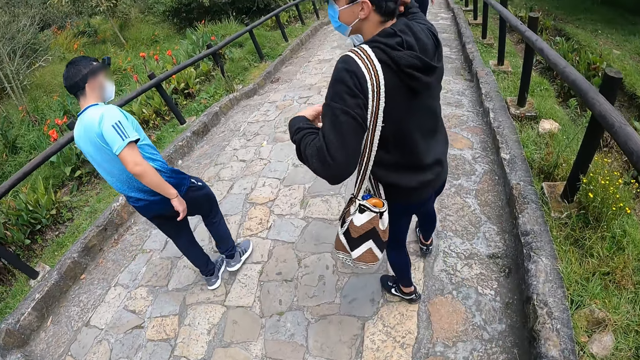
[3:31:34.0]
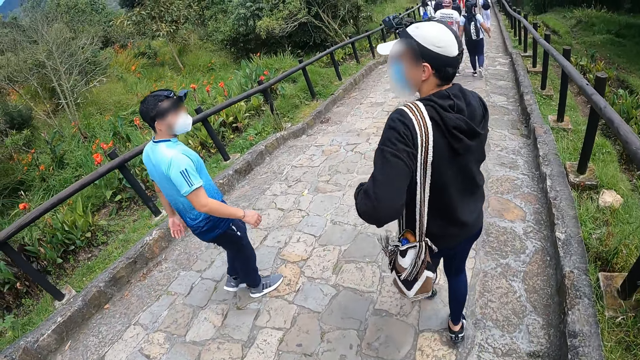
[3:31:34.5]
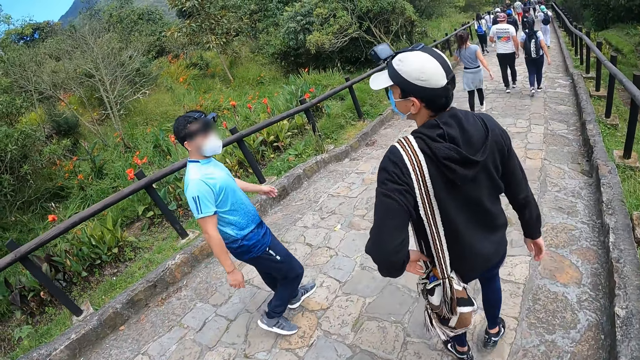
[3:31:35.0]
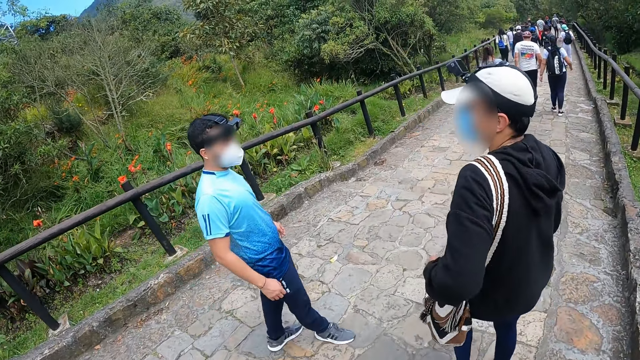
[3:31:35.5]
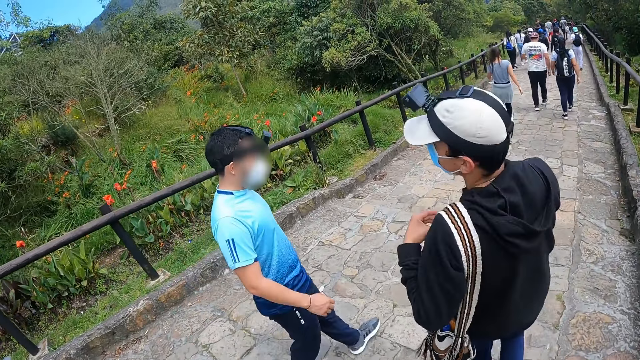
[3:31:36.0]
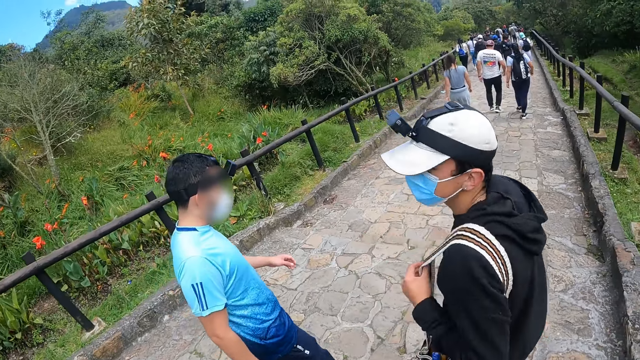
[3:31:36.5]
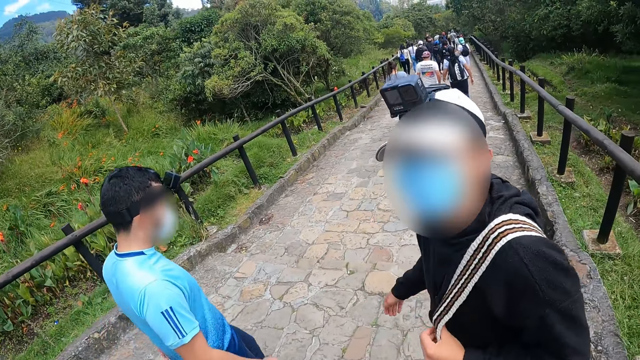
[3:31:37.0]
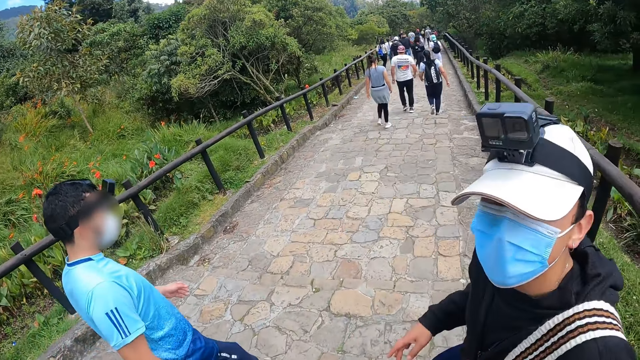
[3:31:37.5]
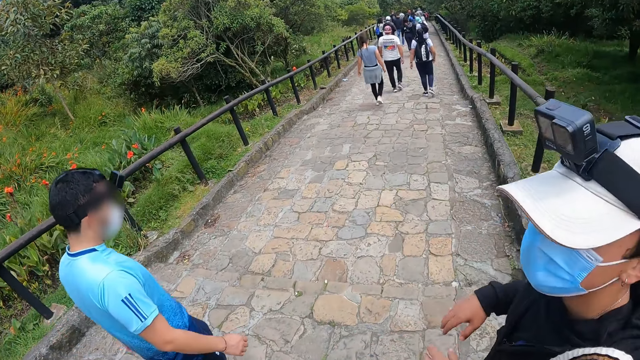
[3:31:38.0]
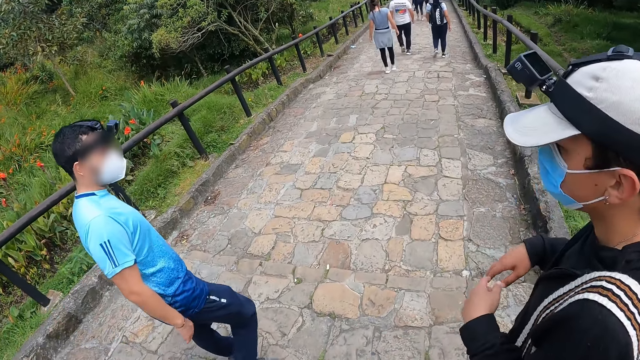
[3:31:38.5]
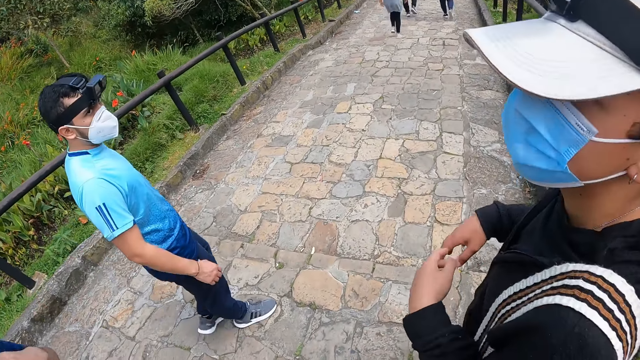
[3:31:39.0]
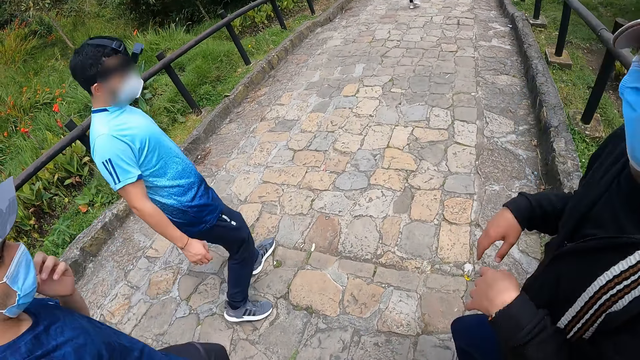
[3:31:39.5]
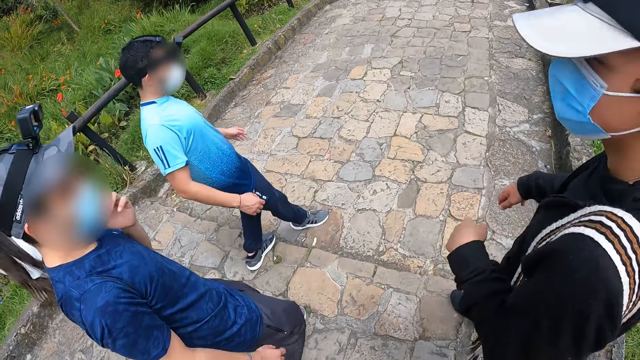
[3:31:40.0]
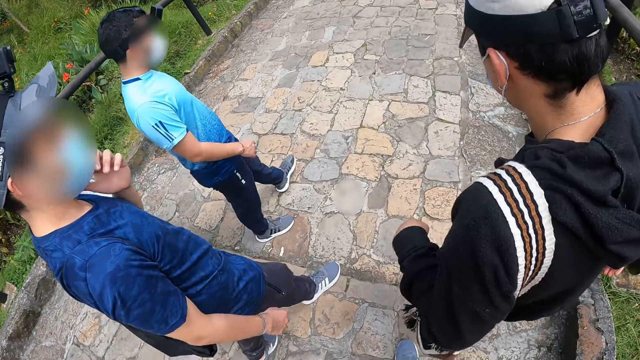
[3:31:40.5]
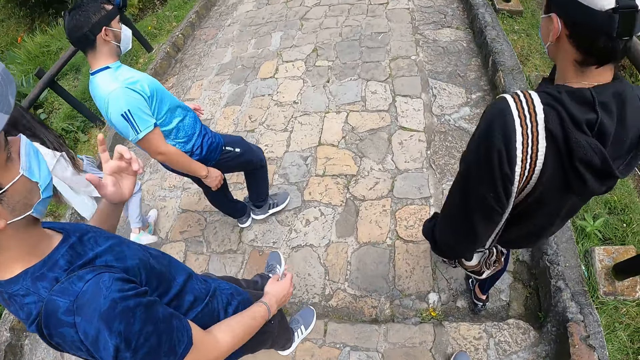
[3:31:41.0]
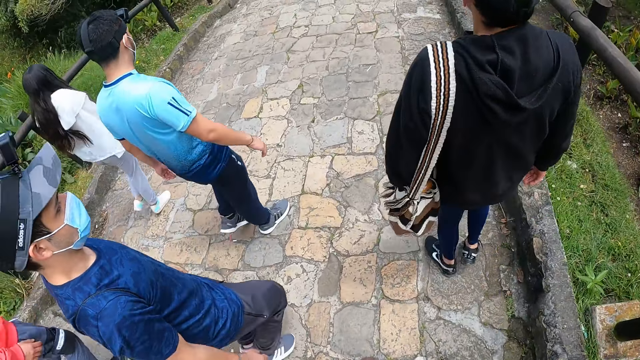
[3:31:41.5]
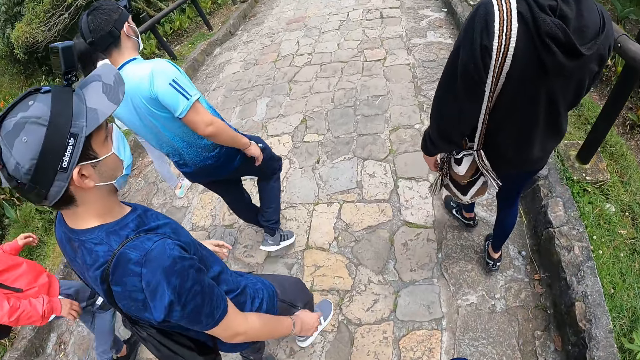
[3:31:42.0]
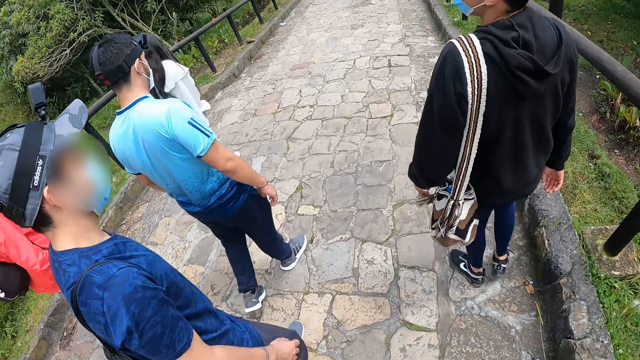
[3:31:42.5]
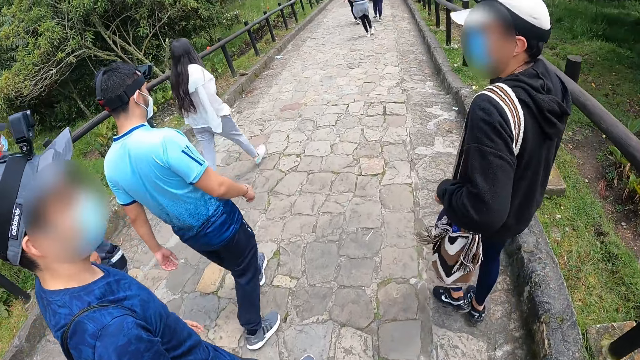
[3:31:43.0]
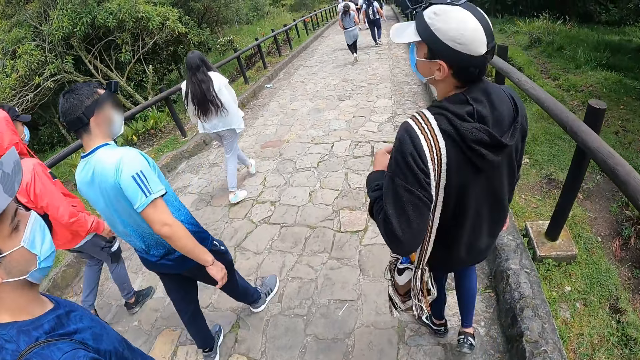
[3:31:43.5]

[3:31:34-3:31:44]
A man holds the bag on his left shoulder with his left hand. The man interacts with the camera wearer, another man and a third man. The camera wearer interacts with a person. The third man touches his face with his left hand.

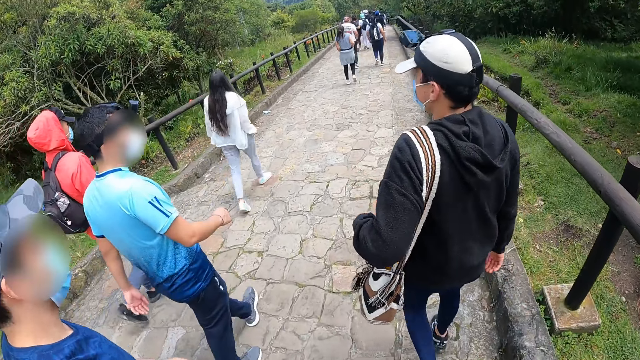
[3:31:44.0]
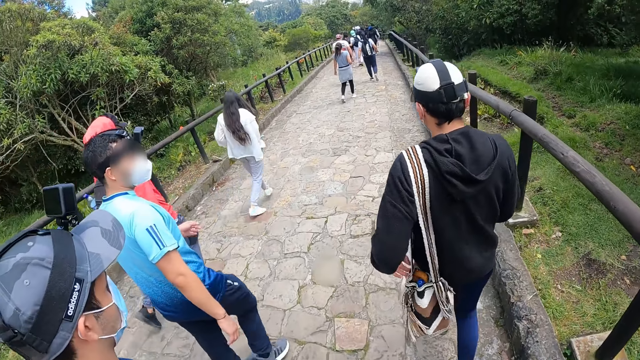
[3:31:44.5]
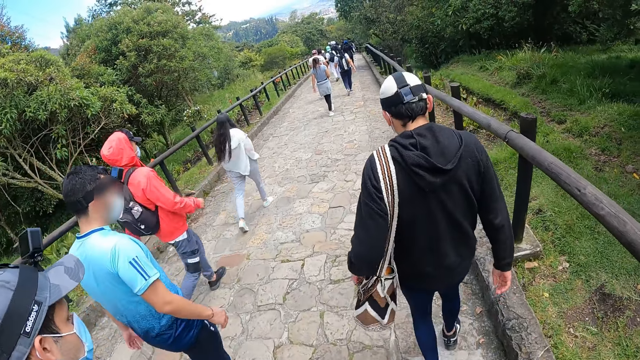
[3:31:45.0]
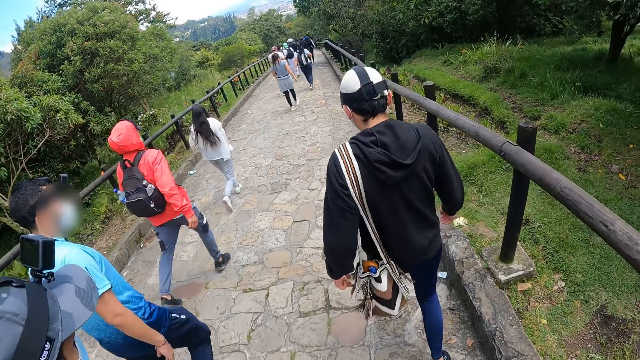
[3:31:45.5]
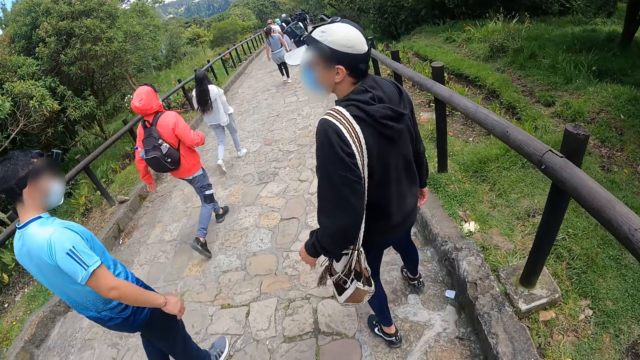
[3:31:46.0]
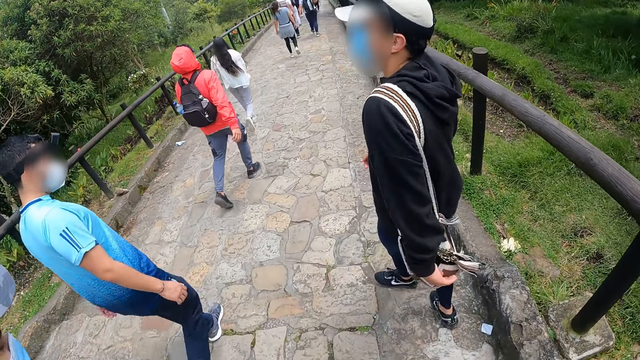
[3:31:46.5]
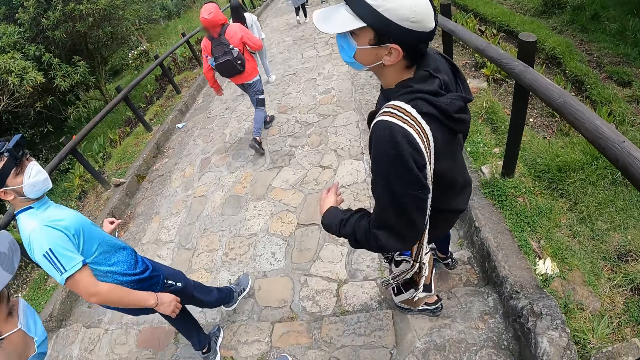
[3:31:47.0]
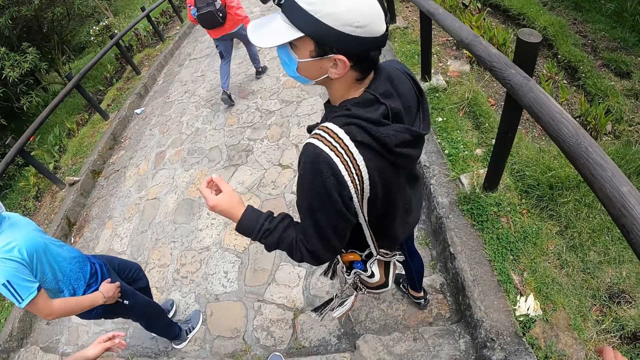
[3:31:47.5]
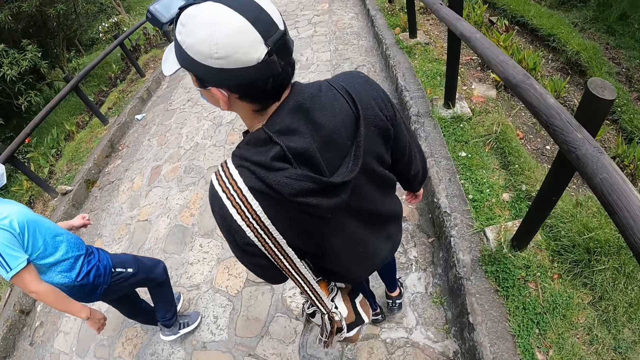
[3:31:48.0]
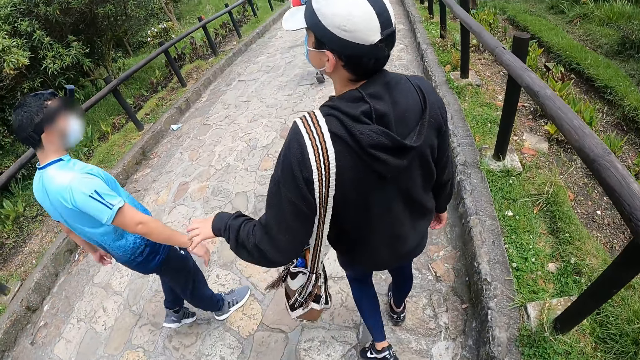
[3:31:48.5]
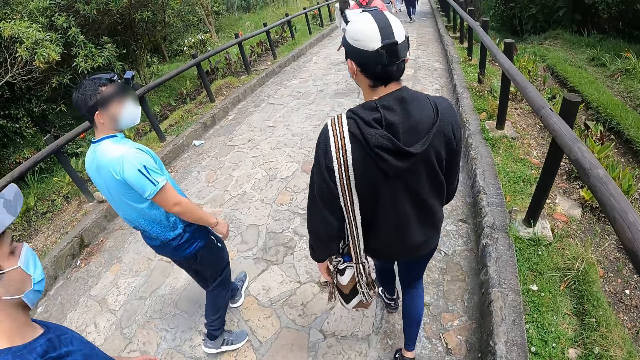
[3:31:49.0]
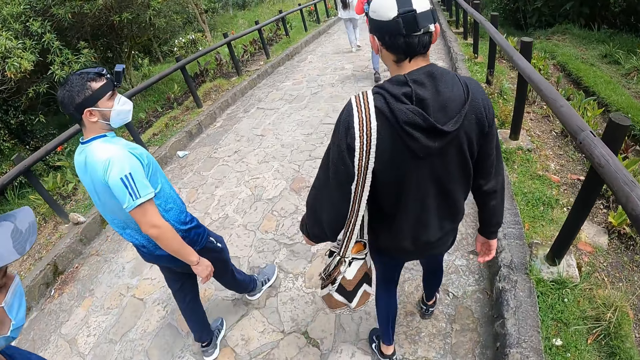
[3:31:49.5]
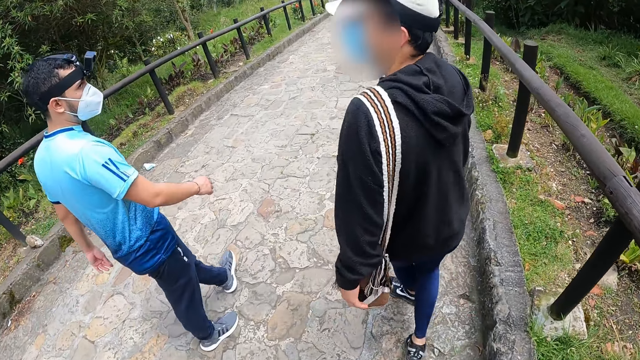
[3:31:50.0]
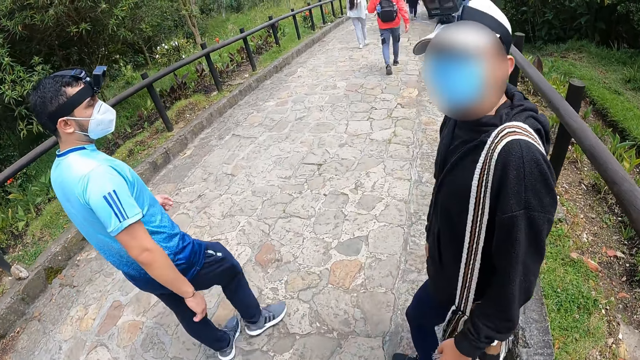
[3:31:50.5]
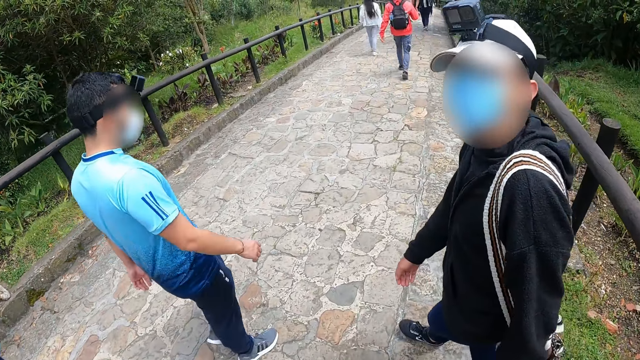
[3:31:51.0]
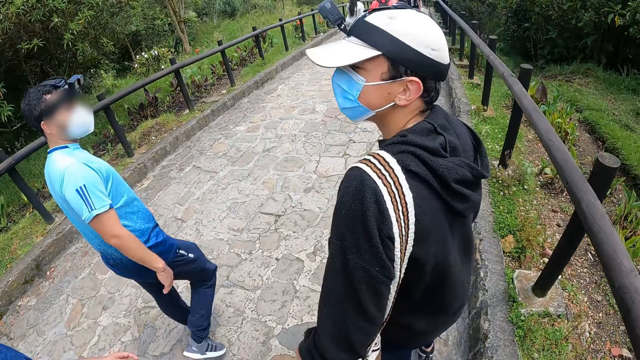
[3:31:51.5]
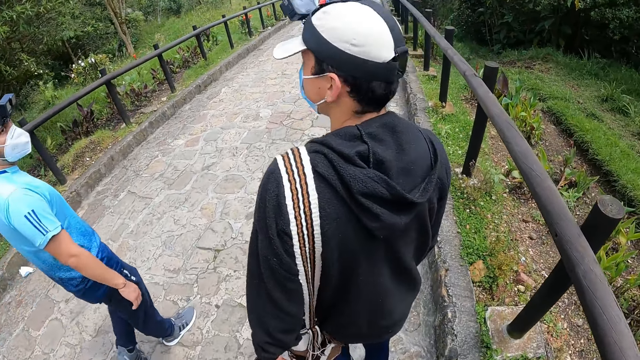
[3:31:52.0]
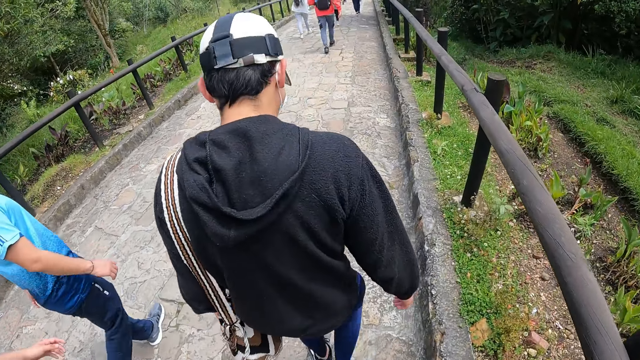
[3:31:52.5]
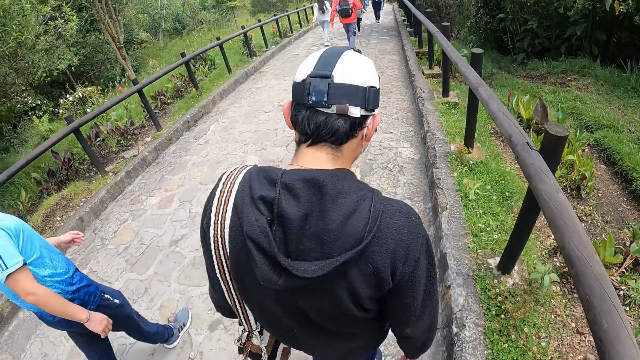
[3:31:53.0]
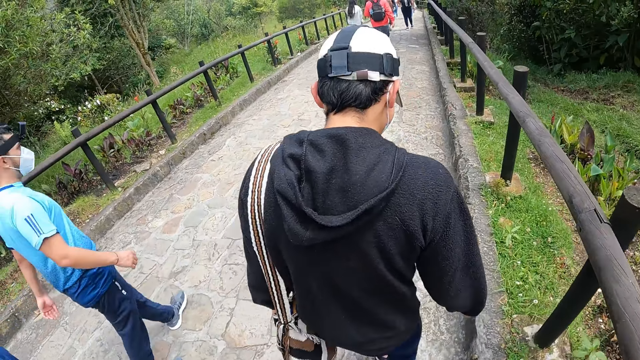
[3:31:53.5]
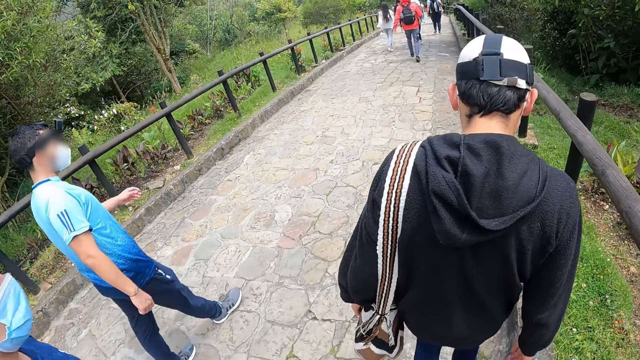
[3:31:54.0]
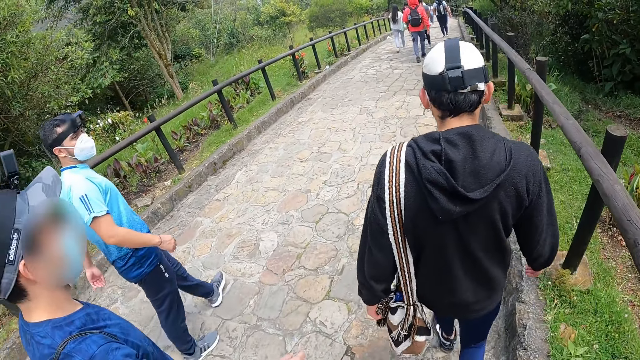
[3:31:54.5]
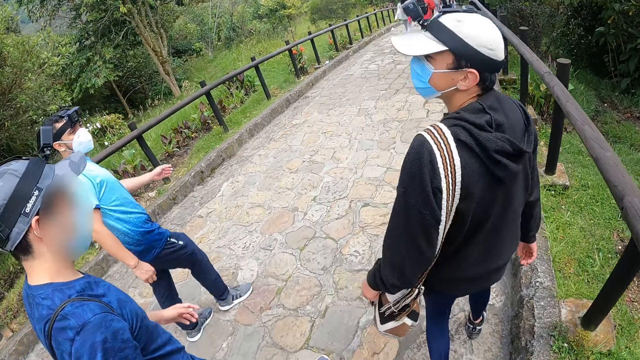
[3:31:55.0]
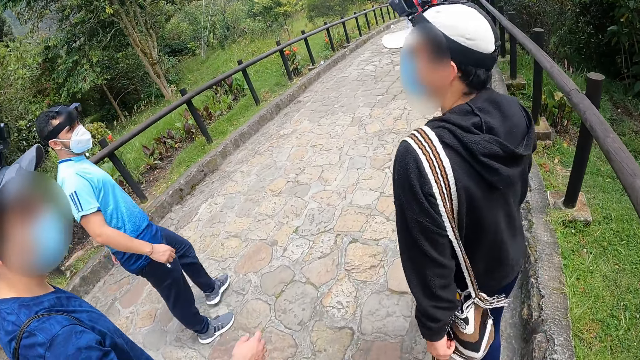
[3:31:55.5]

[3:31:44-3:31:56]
A man converses with another man and a third man. A man turns to another man. The second man converses with the camera wearer. A man turns to the camera wearer.
